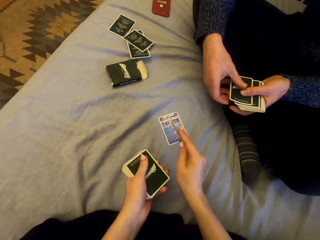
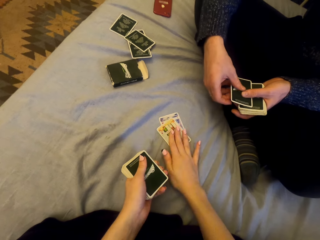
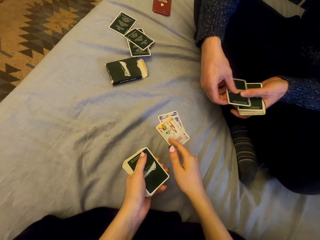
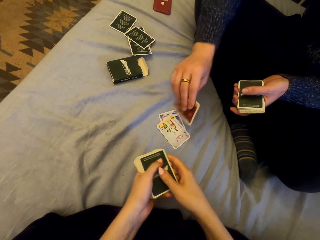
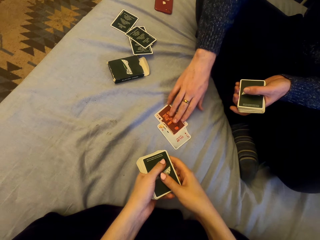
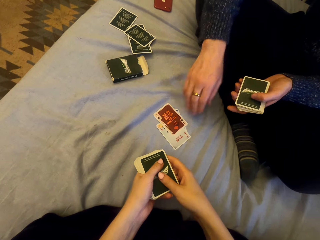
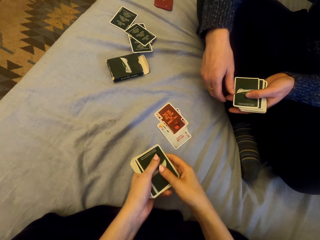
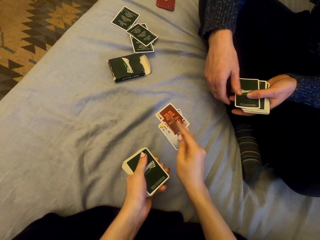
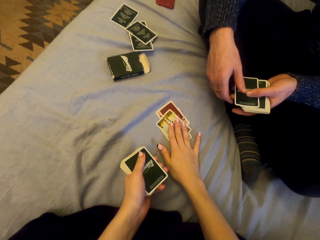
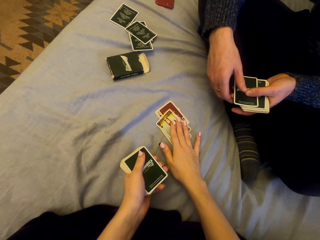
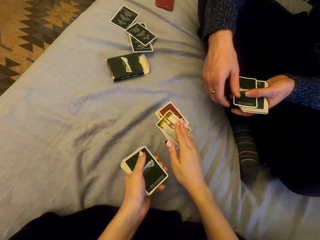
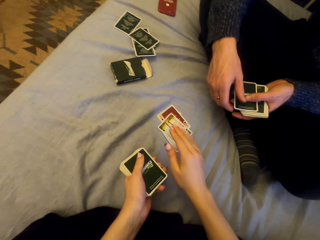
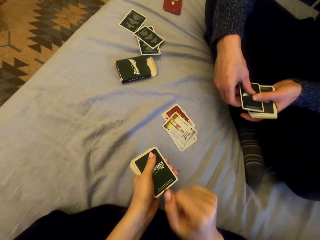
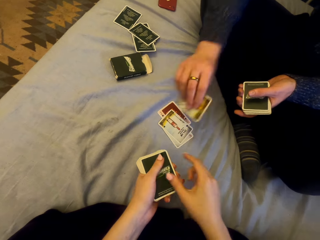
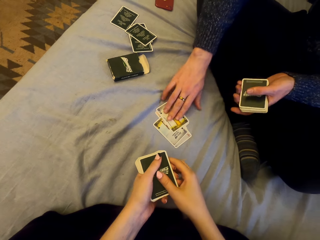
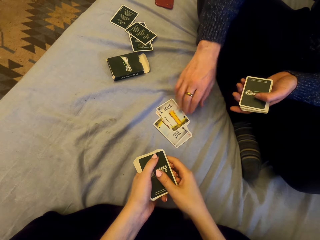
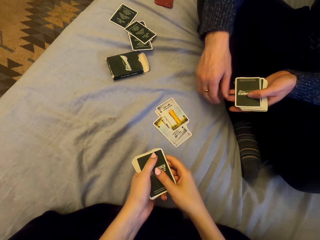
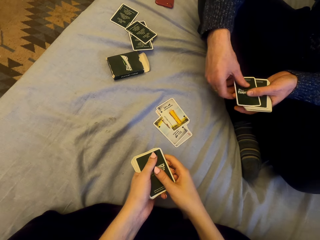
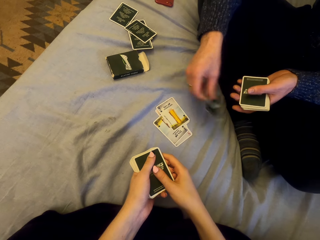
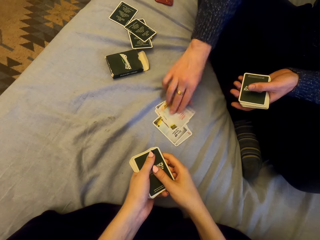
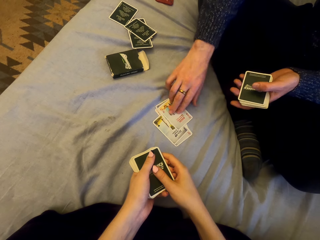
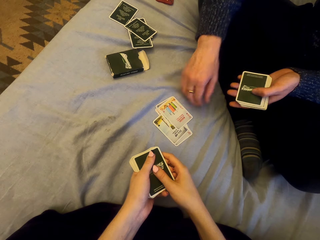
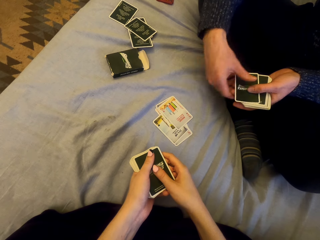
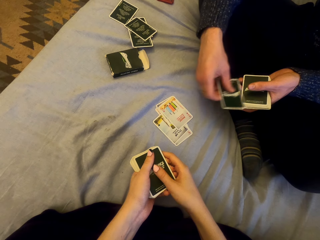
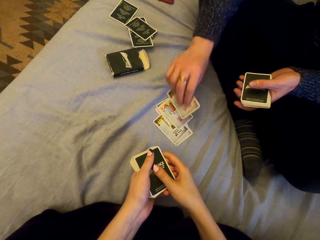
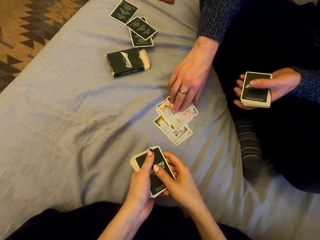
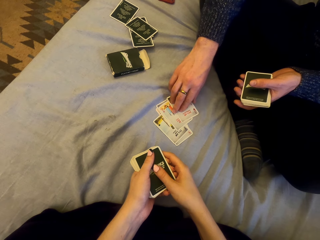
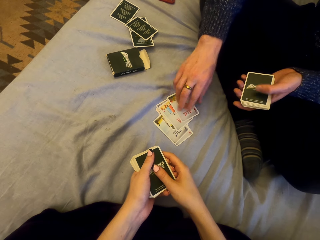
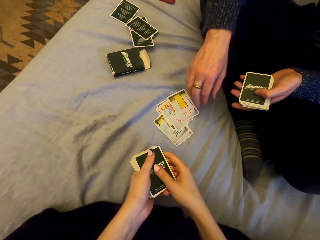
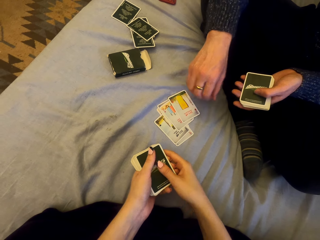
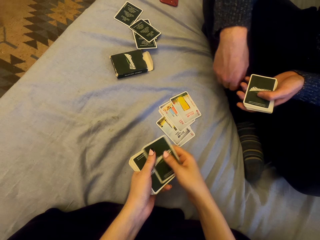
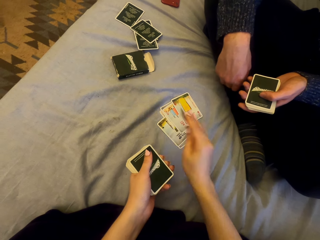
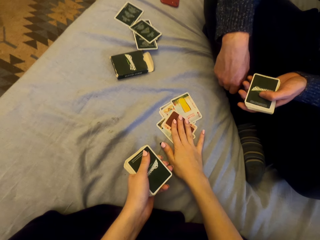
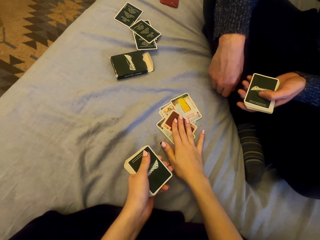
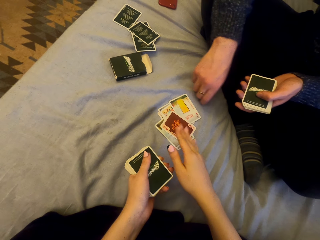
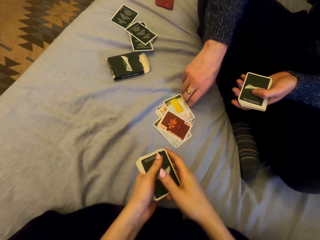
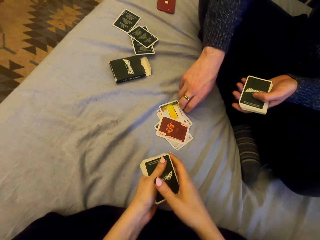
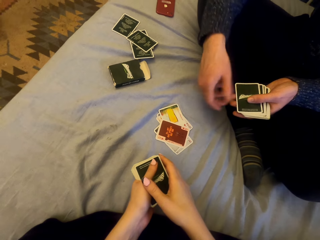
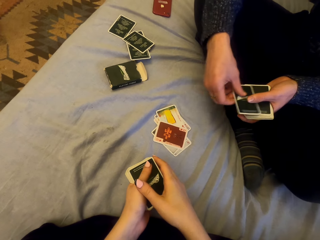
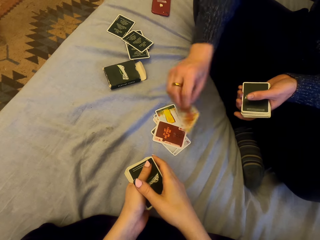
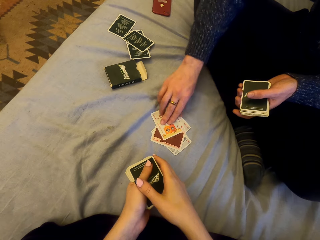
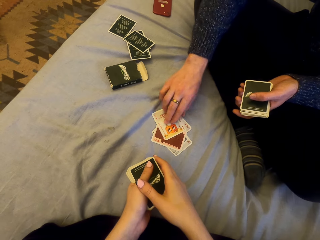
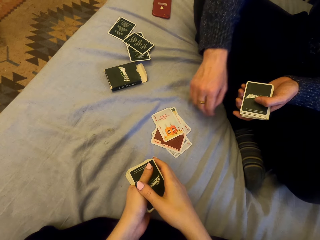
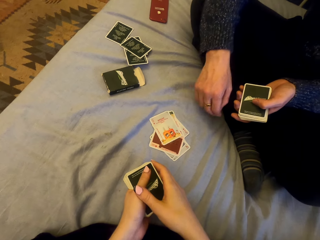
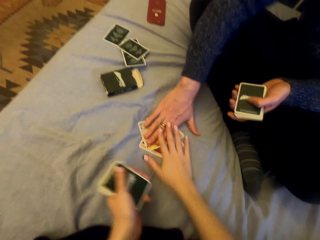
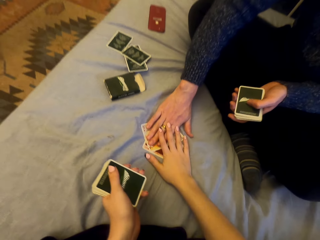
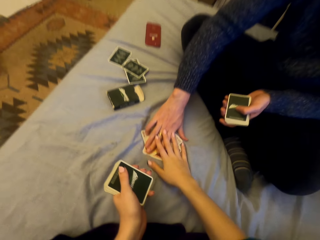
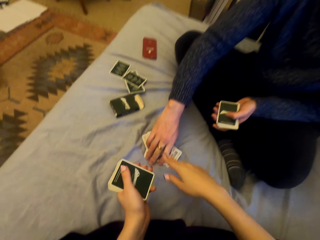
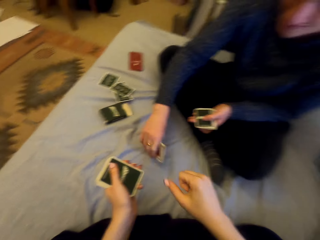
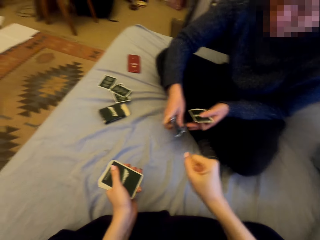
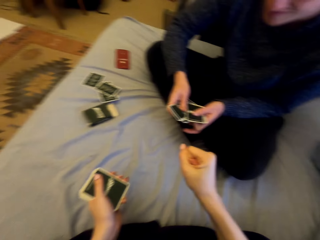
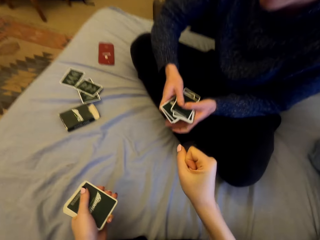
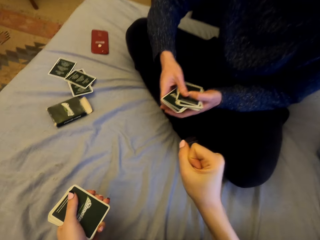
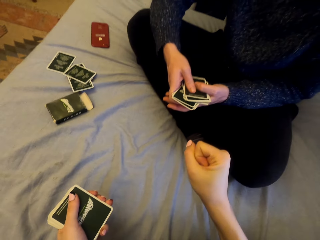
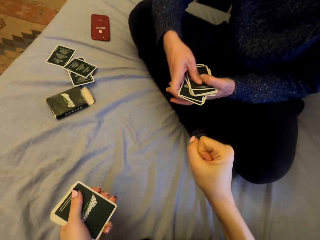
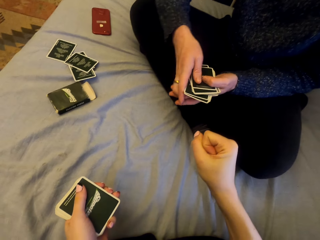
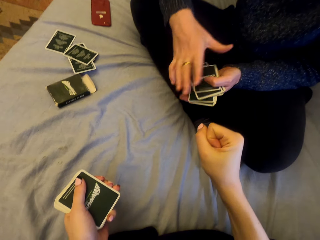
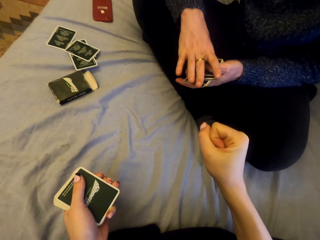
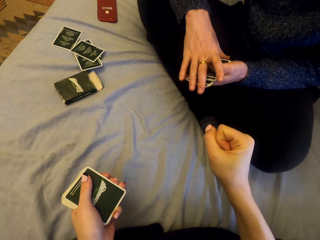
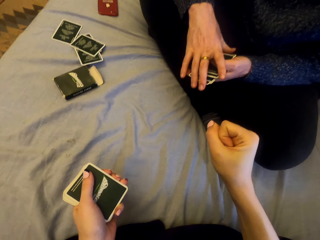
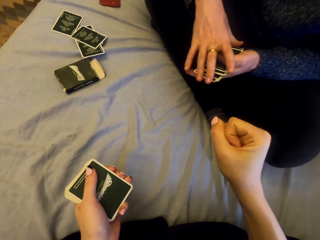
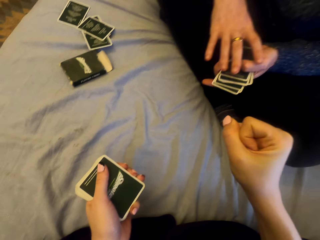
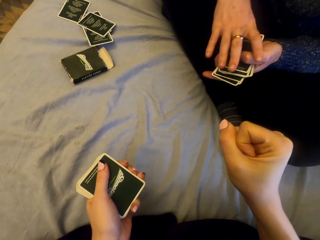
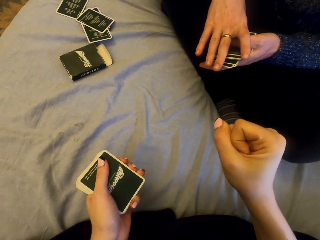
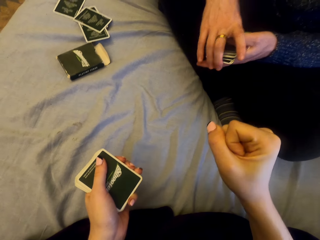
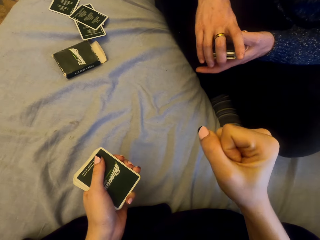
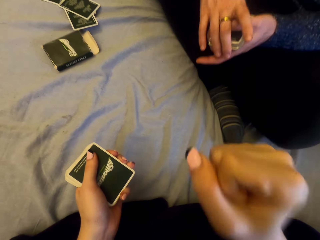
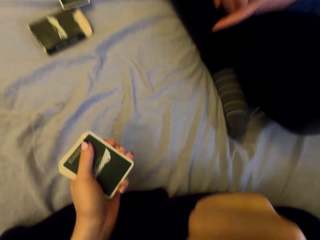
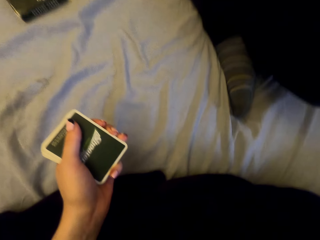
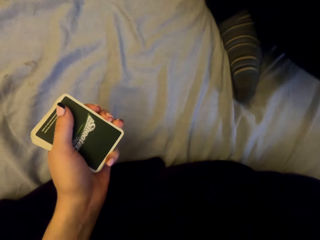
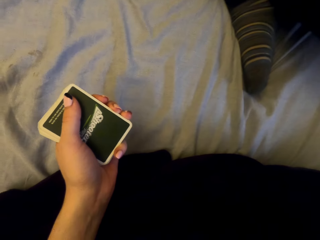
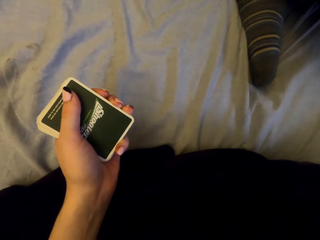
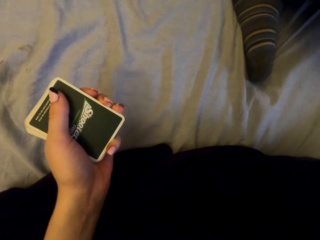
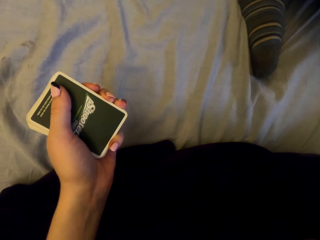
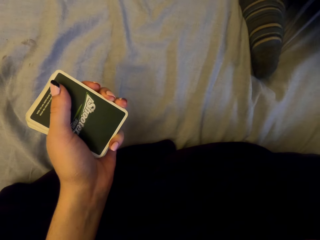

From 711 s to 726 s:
The camera wearer puts the card down. The man puts the card down. The camera wearer puts the card down. The man puts the card down repeatedly. The camera wearer puts the card down. The man puts the card down, touches the cards, and picks cards. The camera wearer talks with the man.

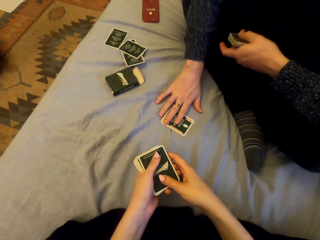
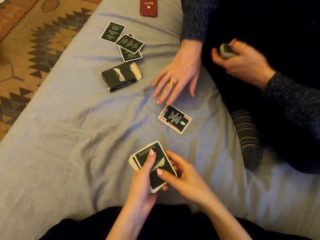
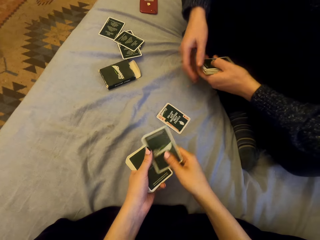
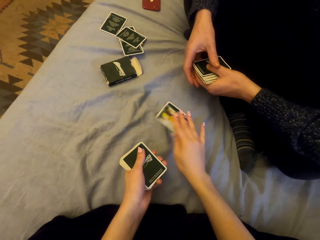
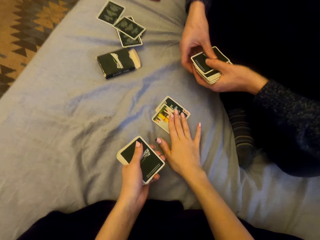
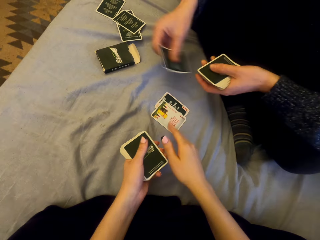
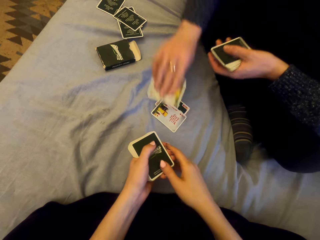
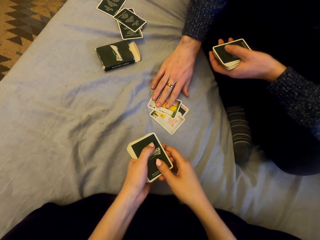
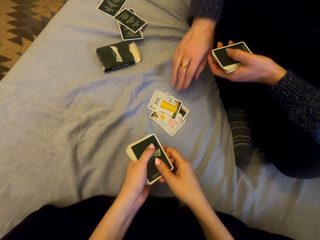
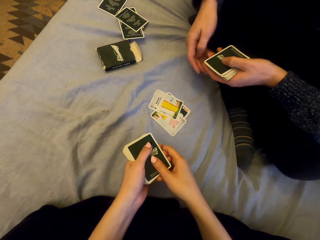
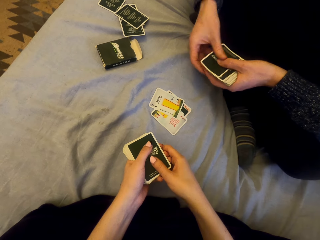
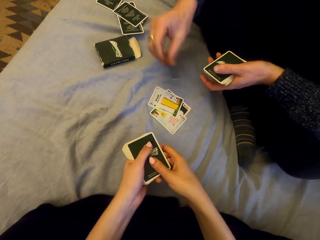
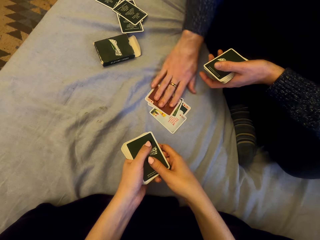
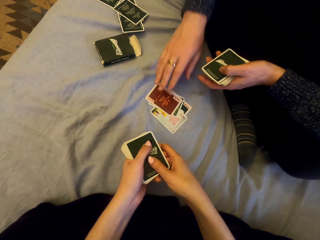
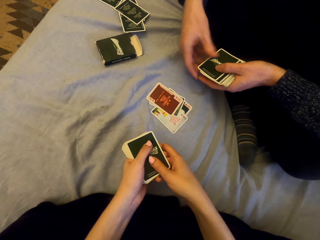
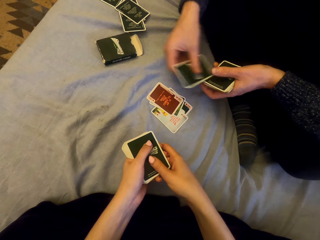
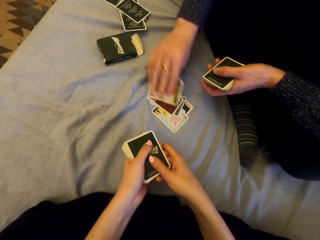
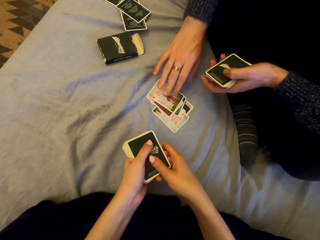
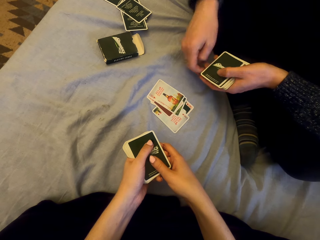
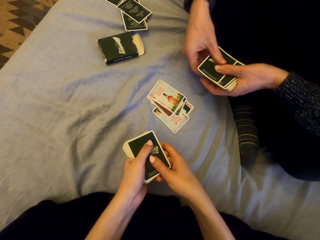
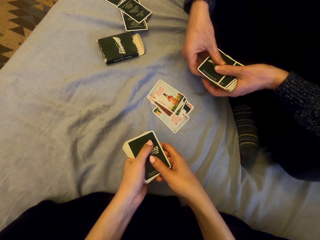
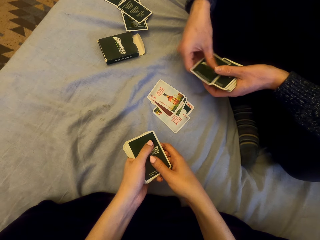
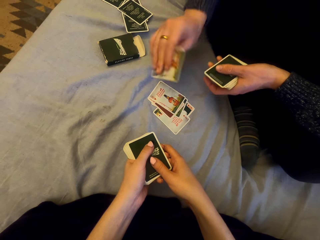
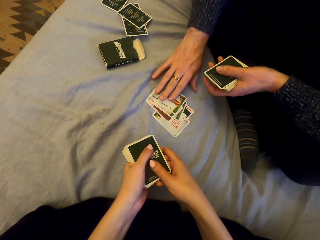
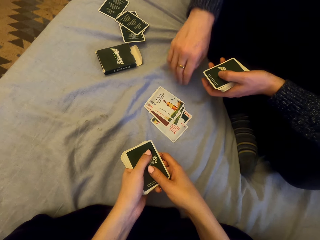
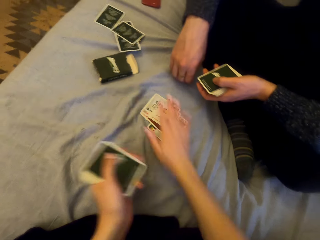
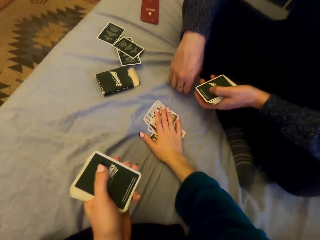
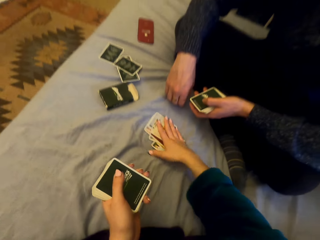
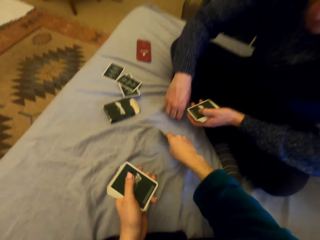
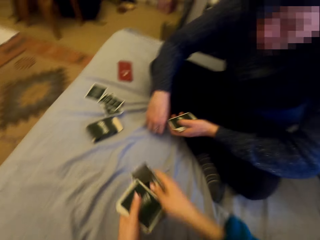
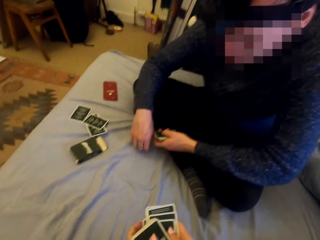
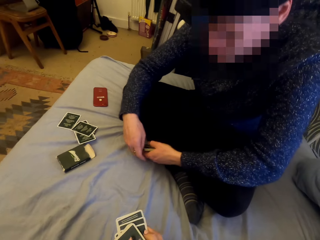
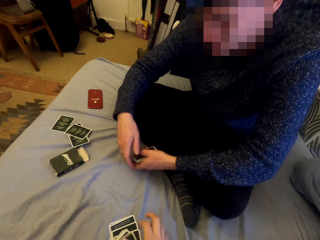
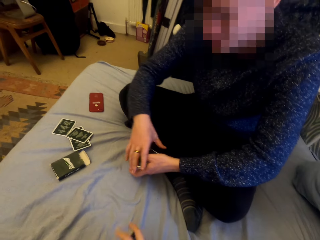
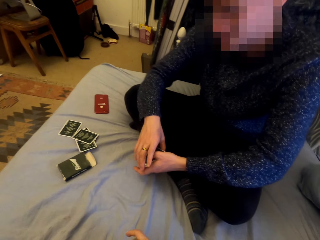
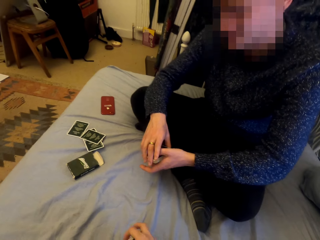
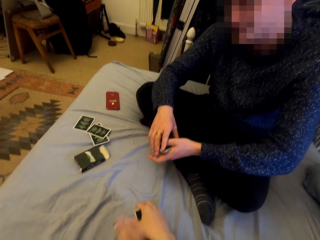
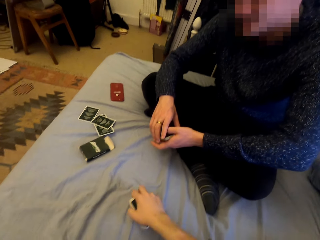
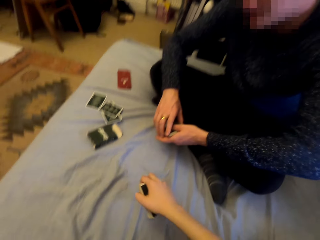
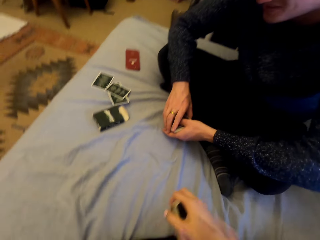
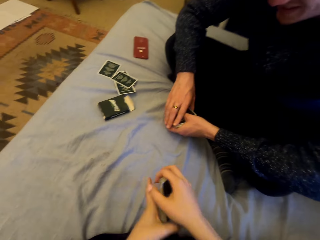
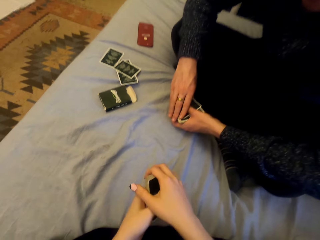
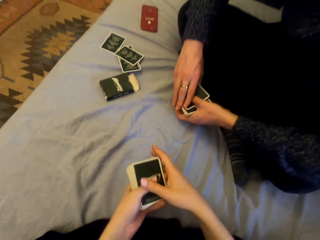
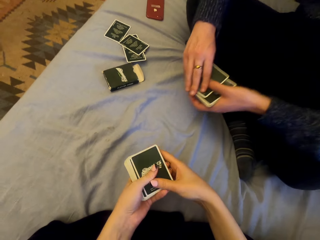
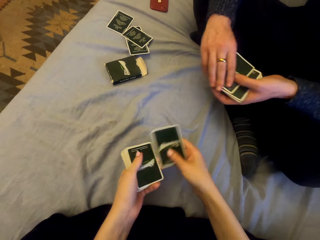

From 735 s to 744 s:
The man plays cards with the camera wearer. The man puts the card down. The camera wearer puts the card down. The man puts the card down repeatedly. The camera wearer picks the cards.
